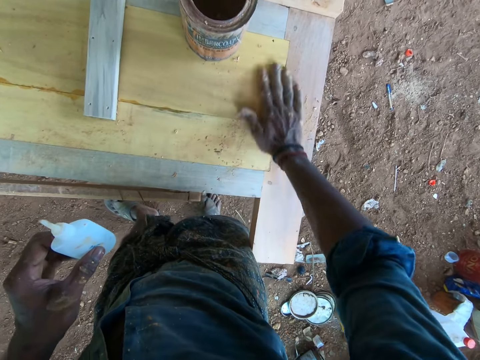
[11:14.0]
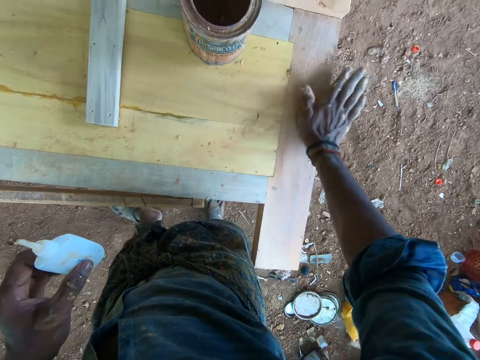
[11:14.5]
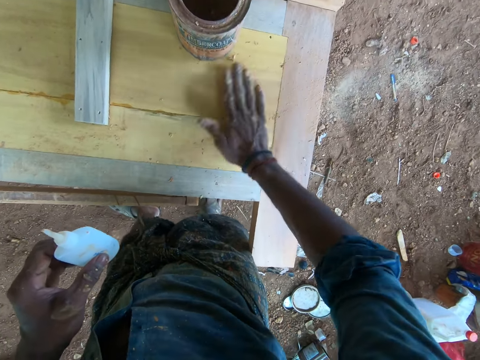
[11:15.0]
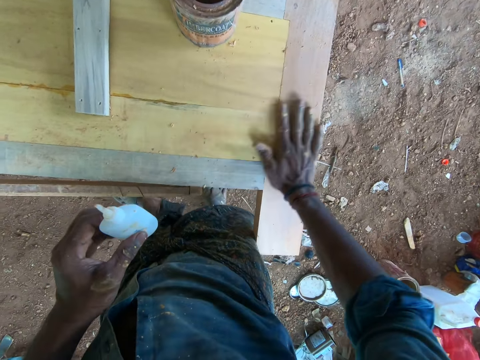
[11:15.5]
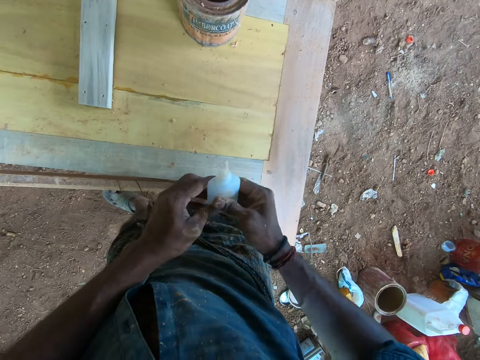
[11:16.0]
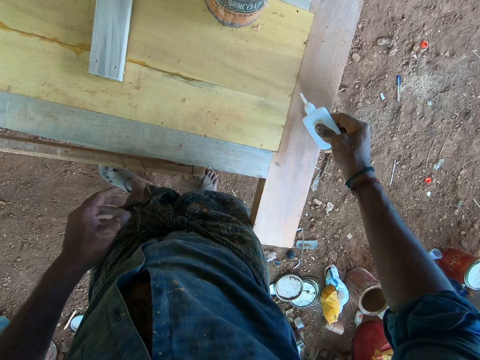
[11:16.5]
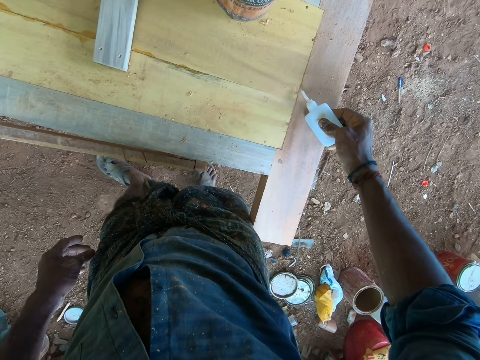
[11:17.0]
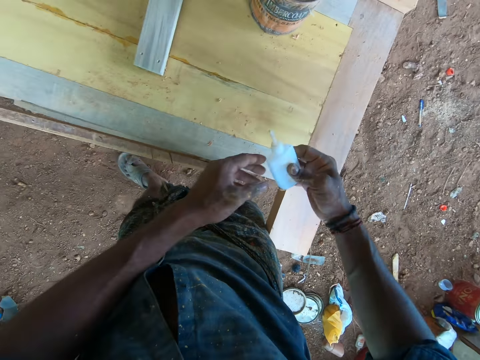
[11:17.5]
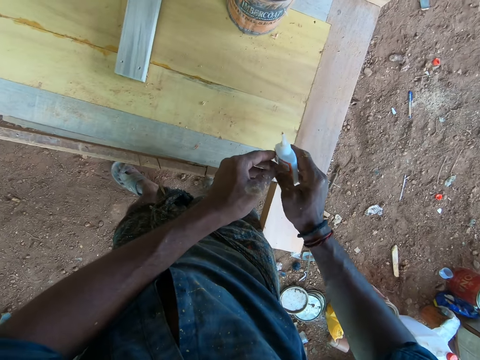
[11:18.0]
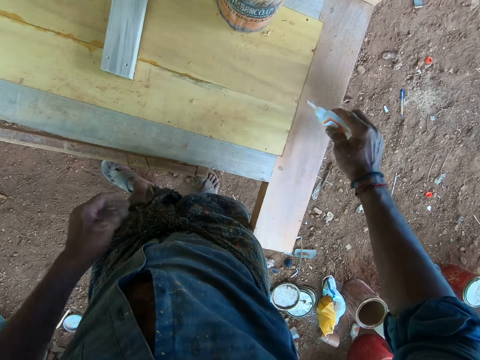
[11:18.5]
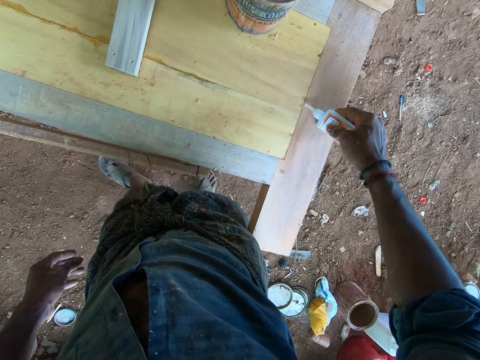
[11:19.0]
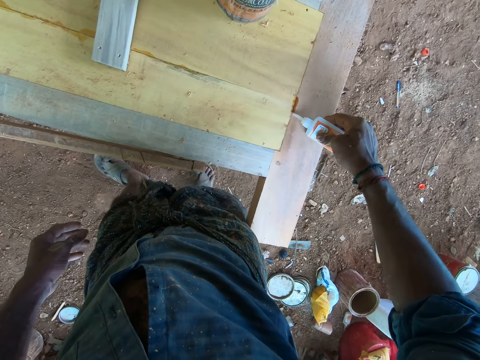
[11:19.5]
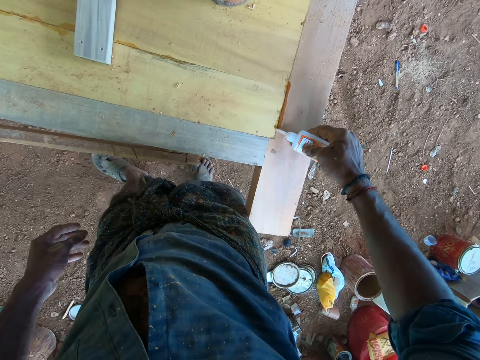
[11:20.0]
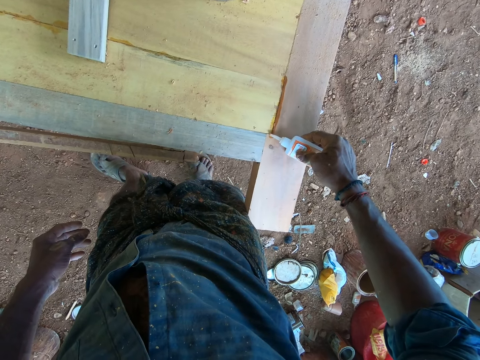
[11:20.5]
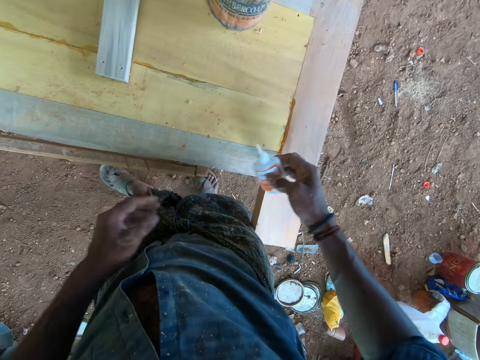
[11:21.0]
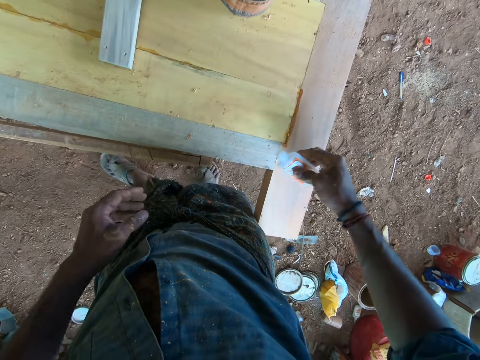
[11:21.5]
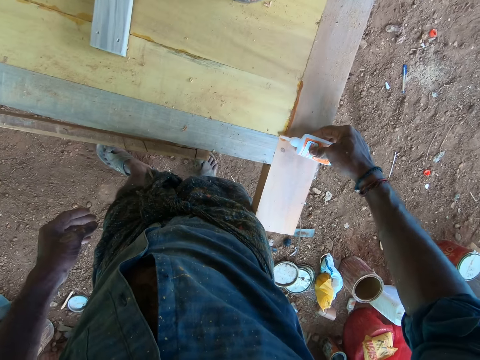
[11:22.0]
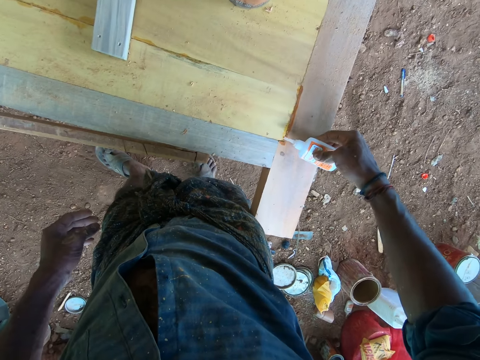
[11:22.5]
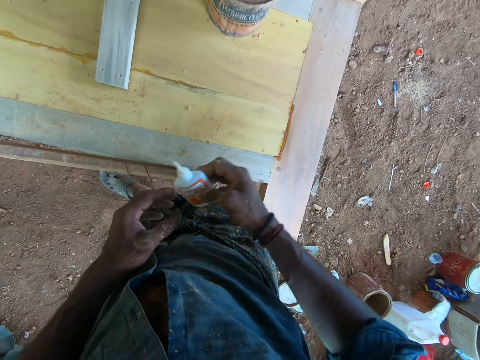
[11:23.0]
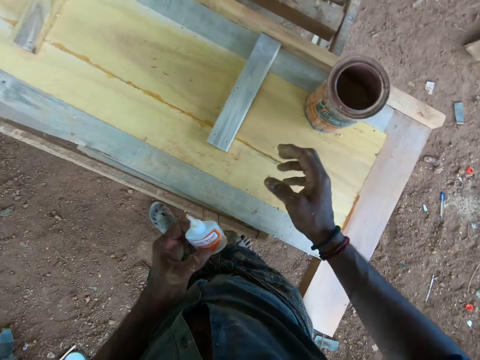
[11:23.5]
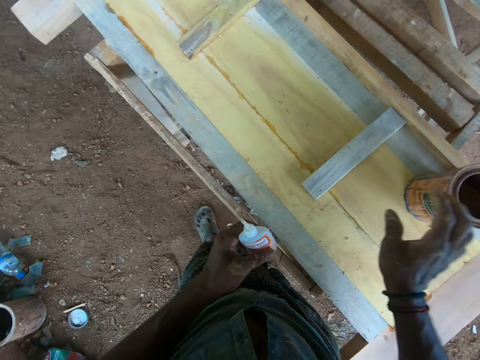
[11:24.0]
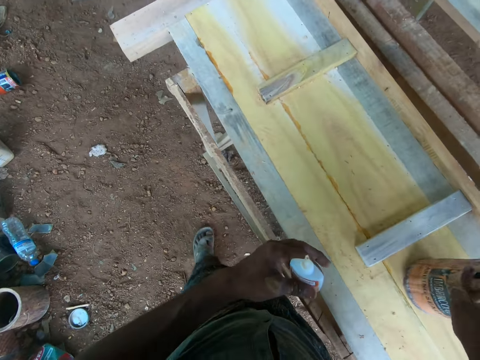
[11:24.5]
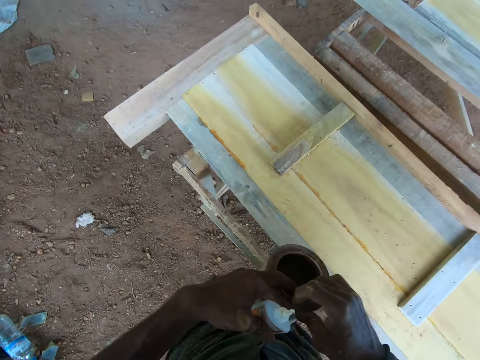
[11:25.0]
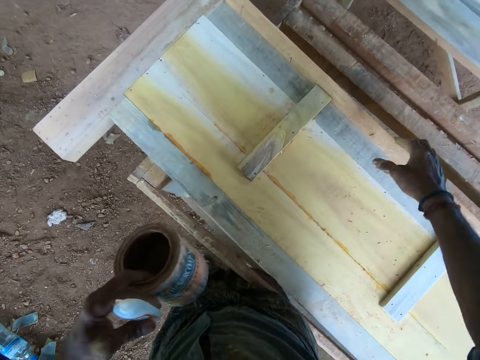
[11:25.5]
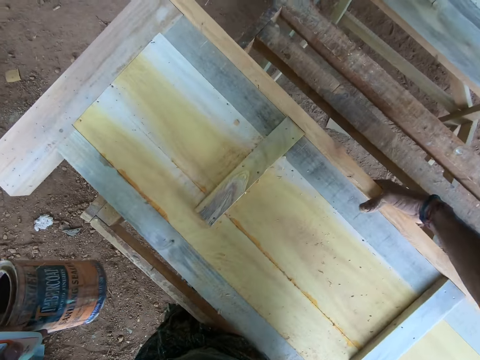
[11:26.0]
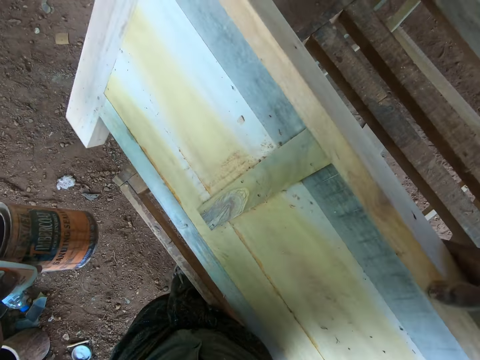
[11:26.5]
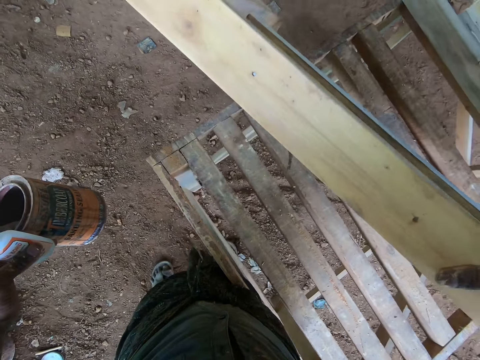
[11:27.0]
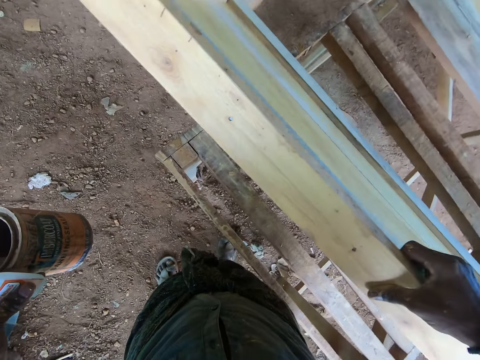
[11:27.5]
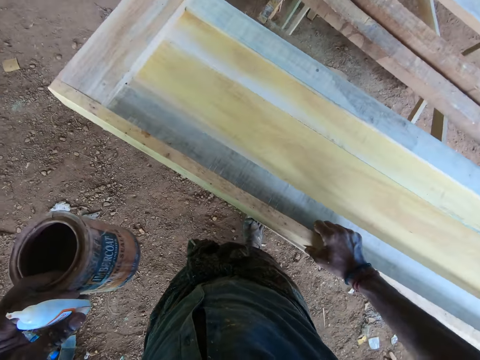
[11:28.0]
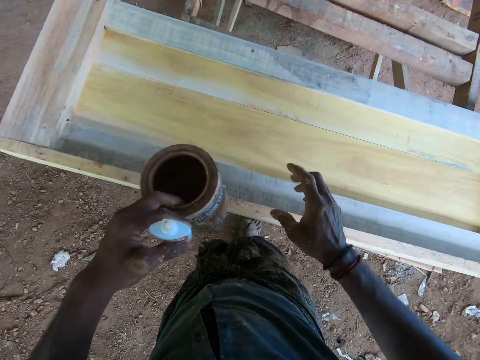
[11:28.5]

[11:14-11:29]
The camera wearer moves the glue to the right hand. They apply the glue on the board and turn the glue. They pour the wood glue on the wood. They move a hand. They apply the glue on the board. They move the glue to the left hand. They pick the timber coat tin. They move the tin to the left hand. They flip the wood on the table. They hold the board.

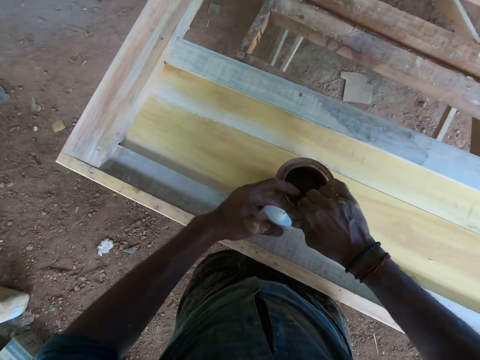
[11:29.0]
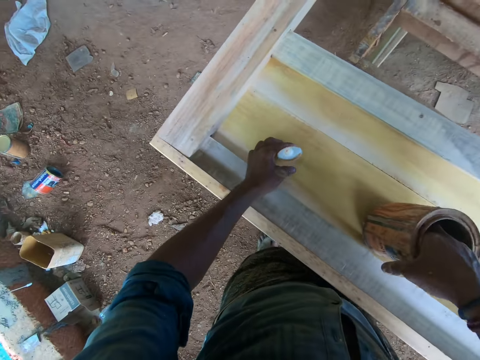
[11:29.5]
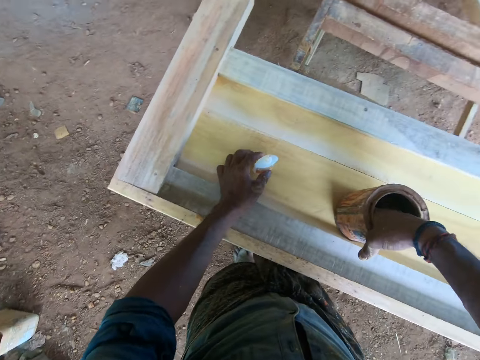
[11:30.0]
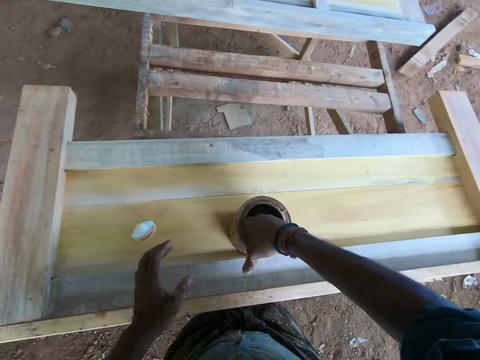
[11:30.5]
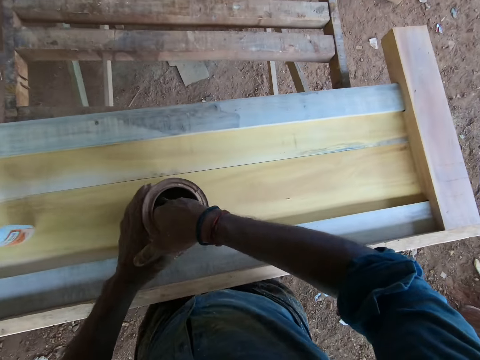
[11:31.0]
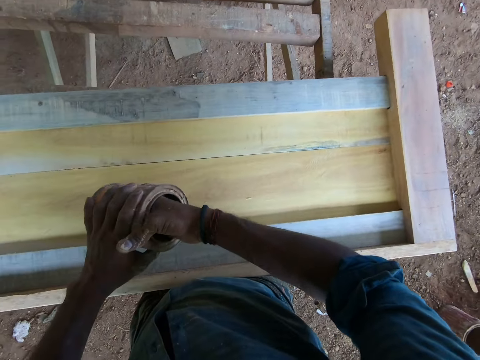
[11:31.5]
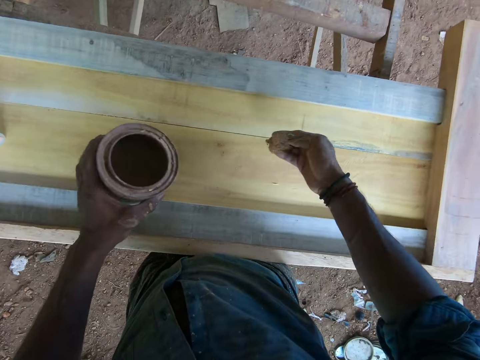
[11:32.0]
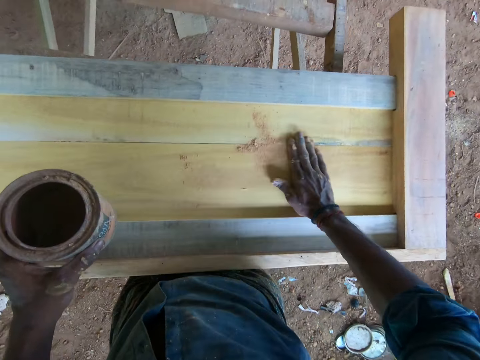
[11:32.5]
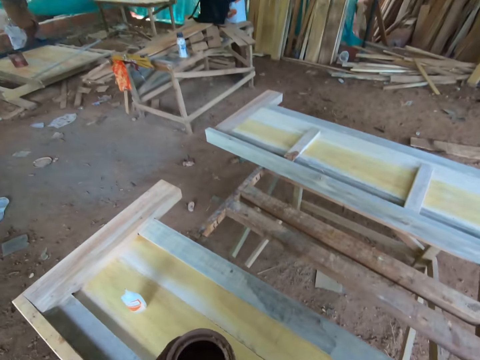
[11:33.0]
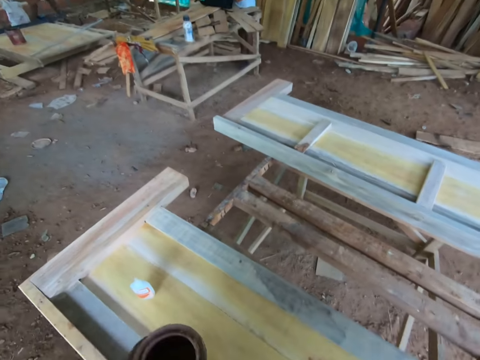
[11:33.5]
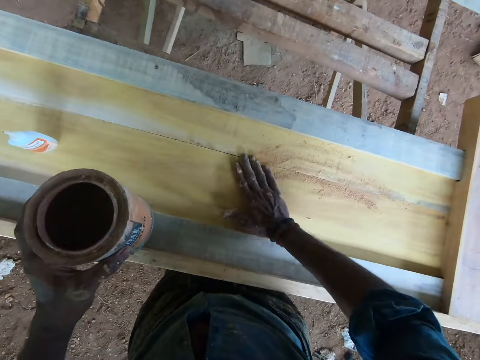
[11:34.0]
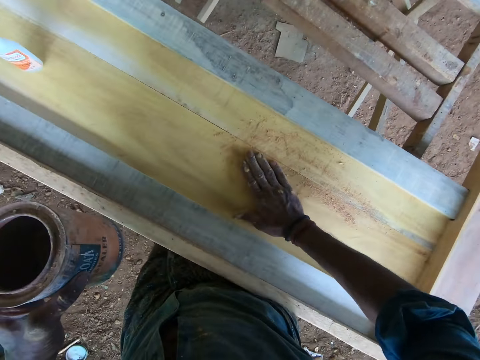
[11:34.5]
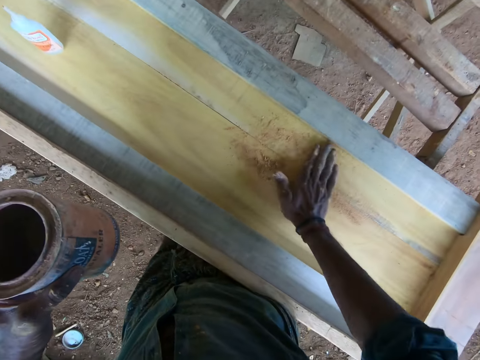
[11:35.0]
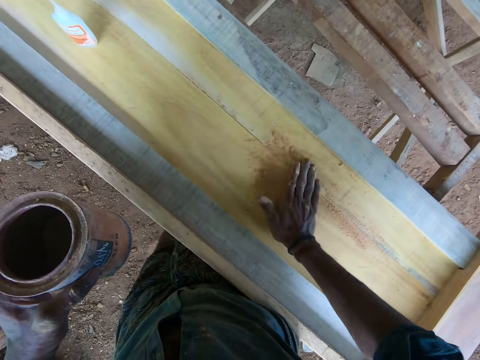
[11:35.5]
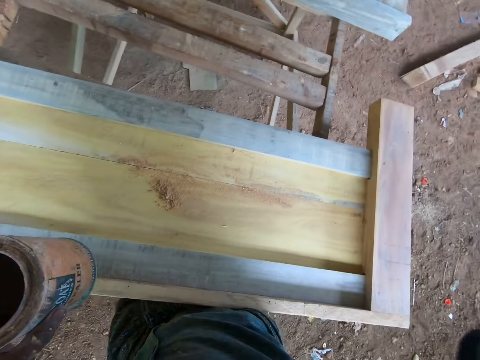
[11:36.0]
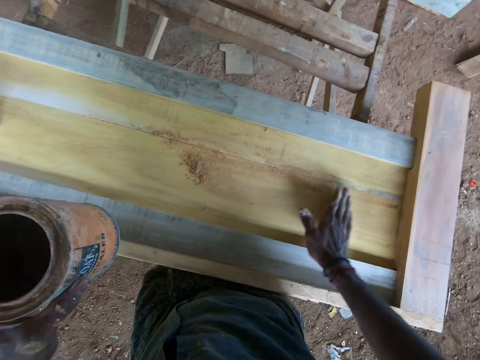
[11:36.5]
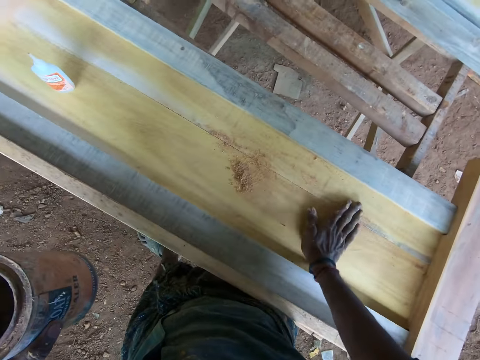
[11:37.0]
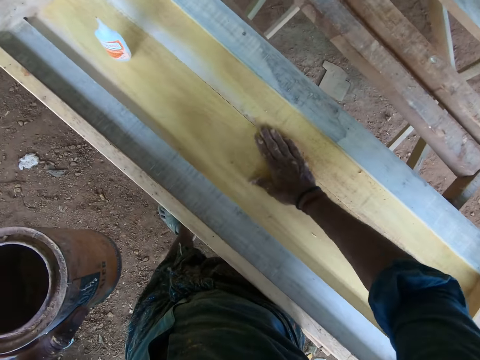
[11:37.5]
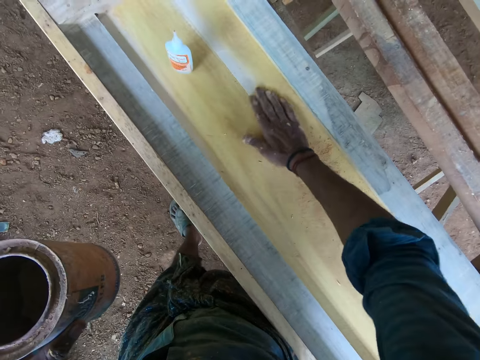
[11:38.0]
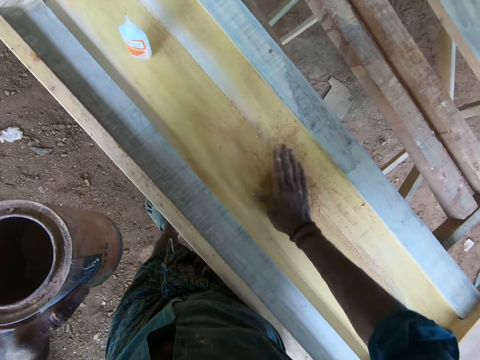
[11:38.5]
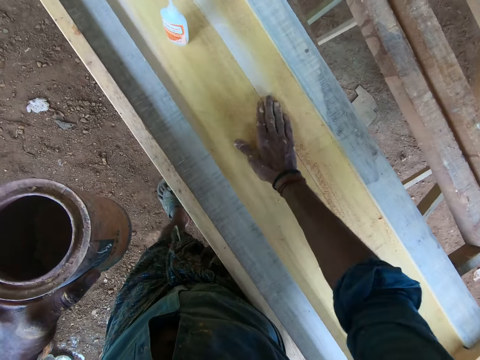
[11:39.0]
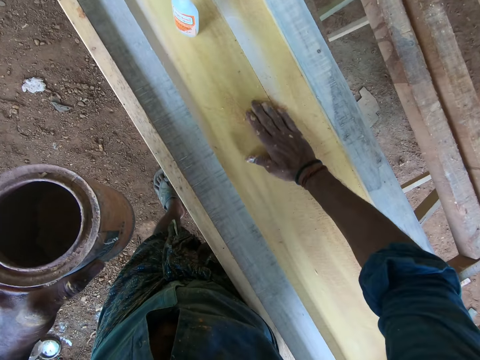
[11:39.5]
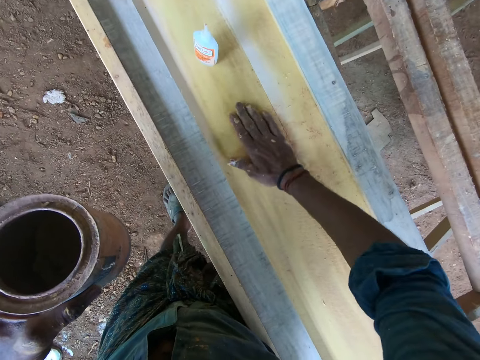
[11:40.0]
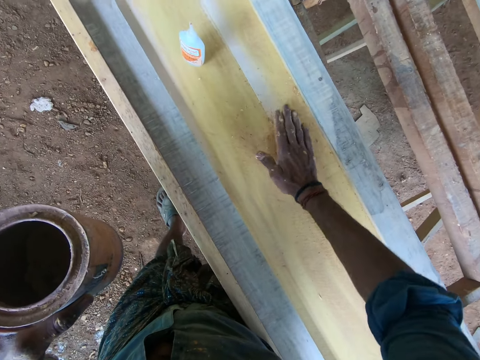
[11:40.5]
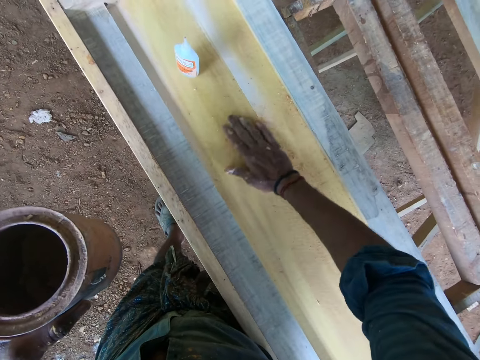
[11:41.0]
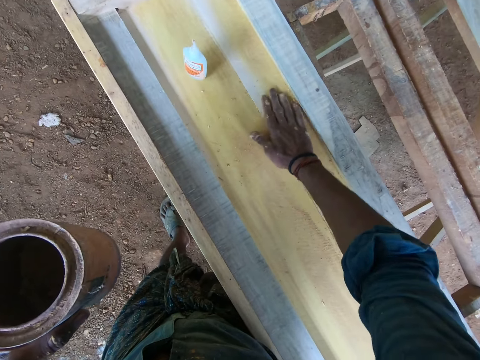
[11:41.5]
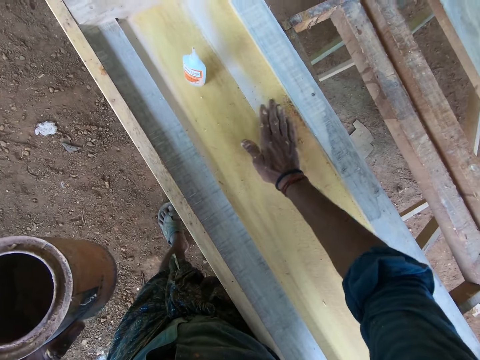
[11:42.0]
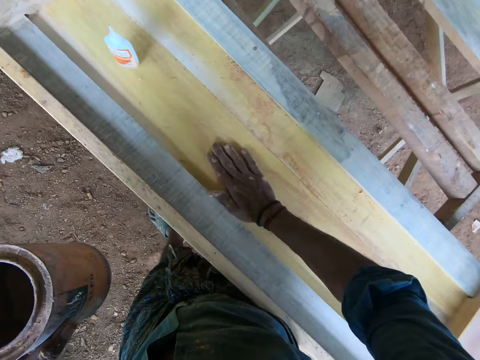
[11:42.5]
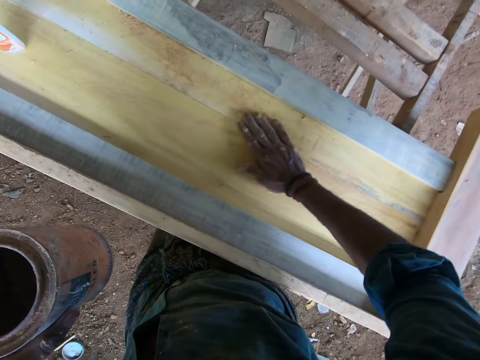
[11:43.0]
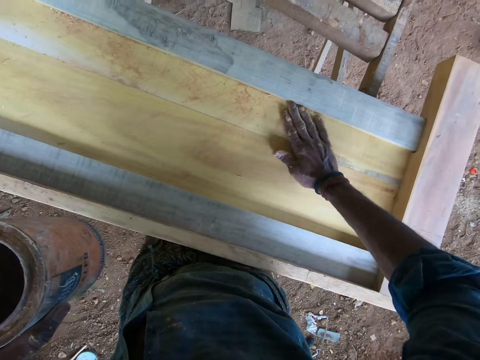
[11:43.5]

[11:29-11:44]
The camera wearer places the timber coat tin on the wood. They drop the glue. They pick the timber coat tin. They hold the tin with hands. A man talks to the camera wearer. The camera wearer picks something. They spread the timber coat on the wood with hands. They drop something on the table. They rub something on the table. They look. They talk to the man. The man talks to the camera wearer. The camera wearer talks to the man. They lift a hand. They rub something on the board. The man talks to the camera wearer.
